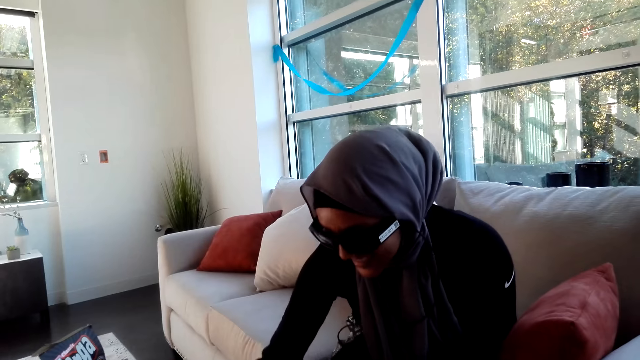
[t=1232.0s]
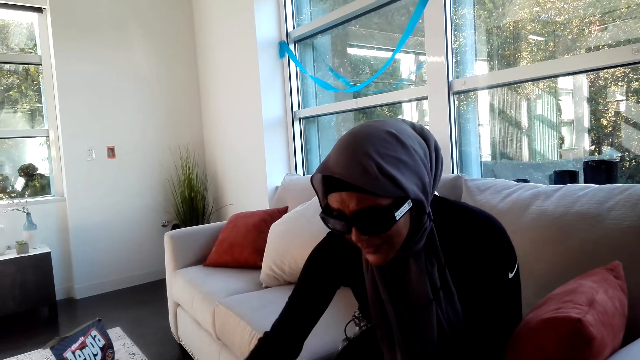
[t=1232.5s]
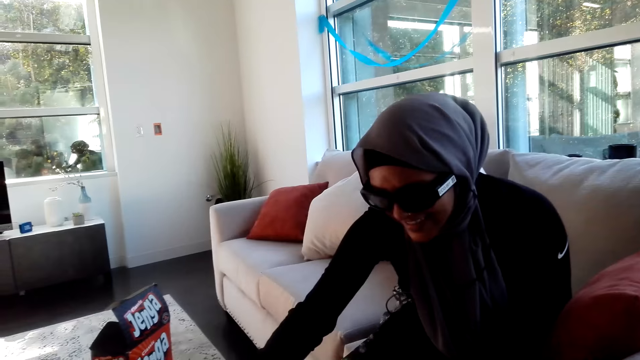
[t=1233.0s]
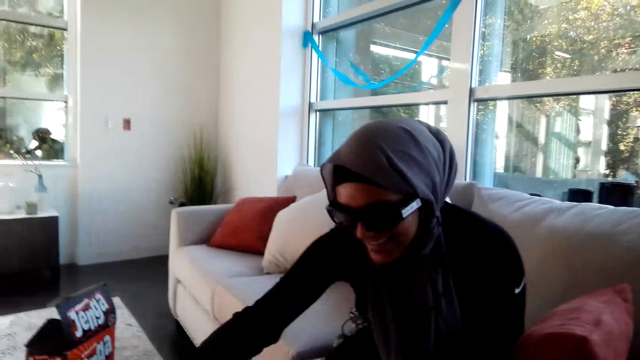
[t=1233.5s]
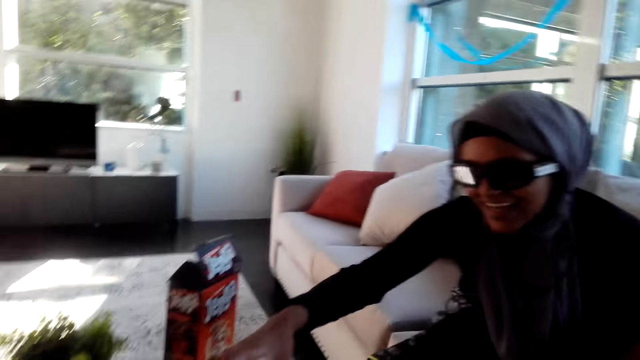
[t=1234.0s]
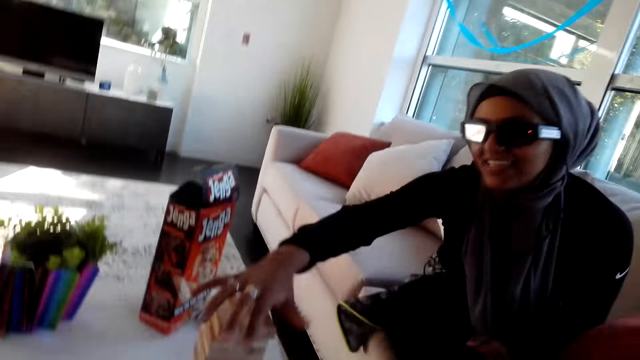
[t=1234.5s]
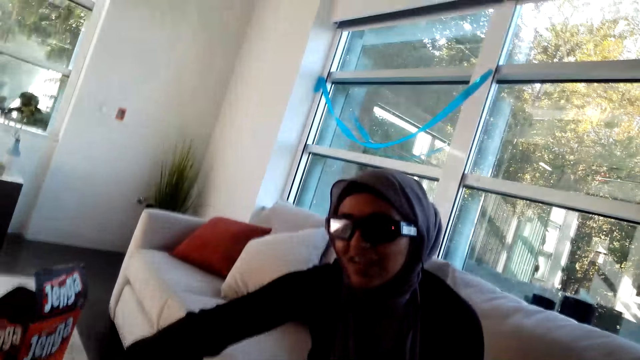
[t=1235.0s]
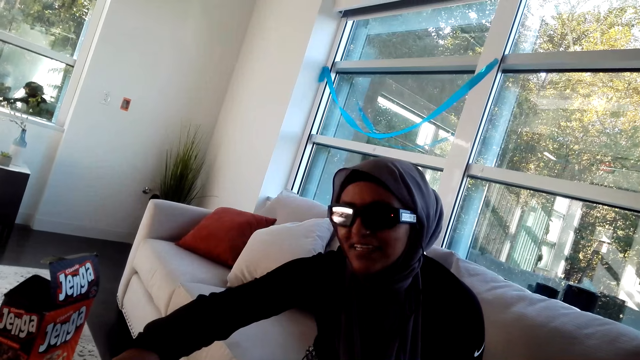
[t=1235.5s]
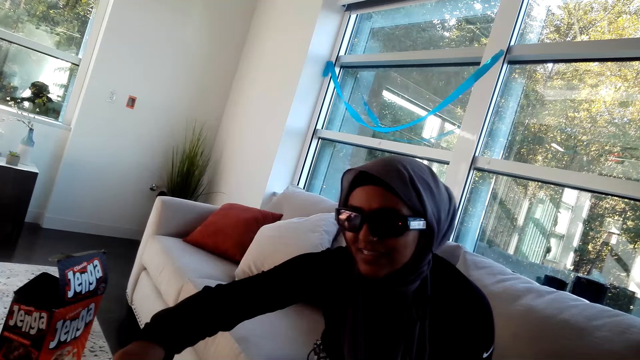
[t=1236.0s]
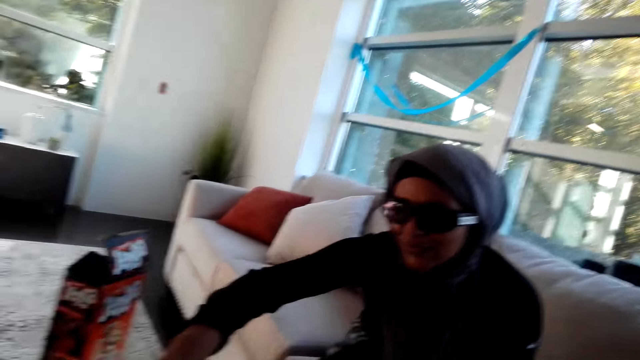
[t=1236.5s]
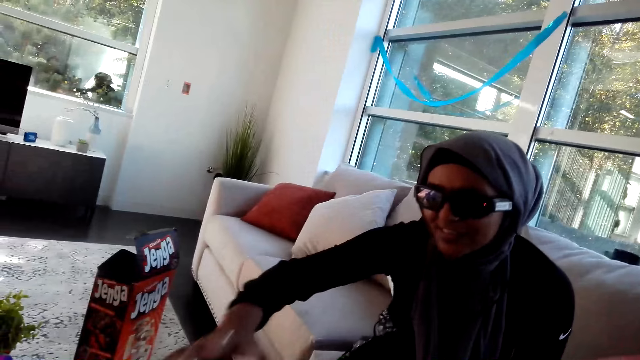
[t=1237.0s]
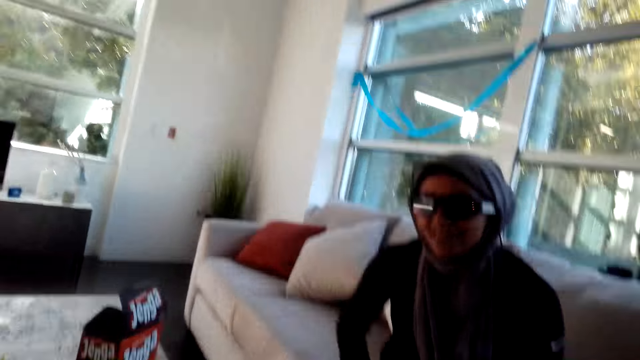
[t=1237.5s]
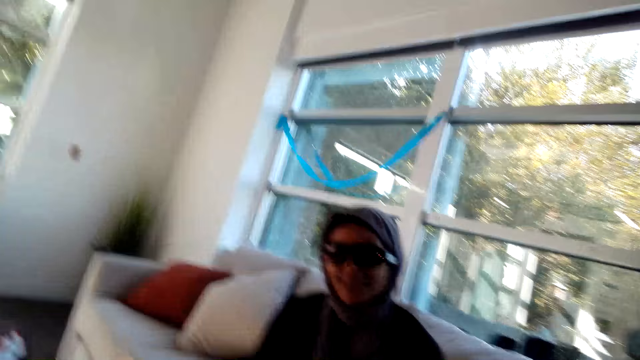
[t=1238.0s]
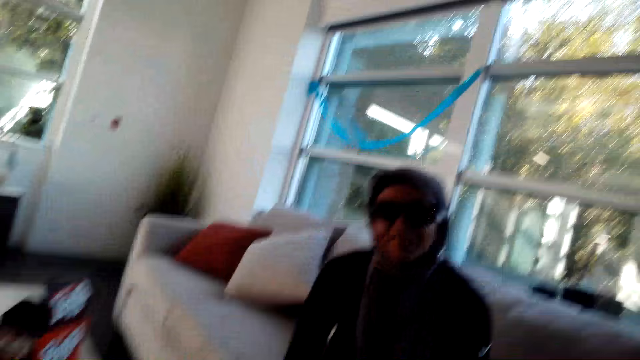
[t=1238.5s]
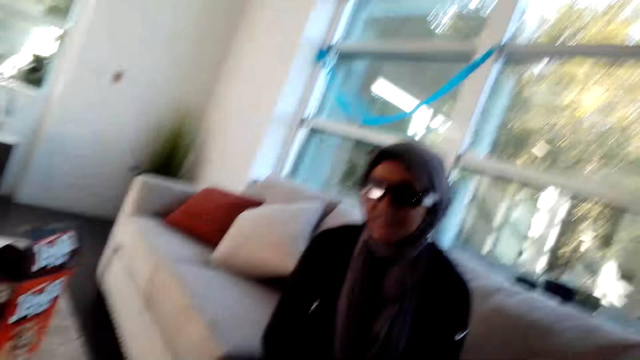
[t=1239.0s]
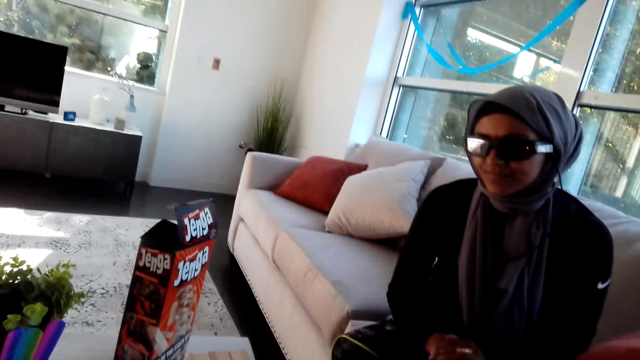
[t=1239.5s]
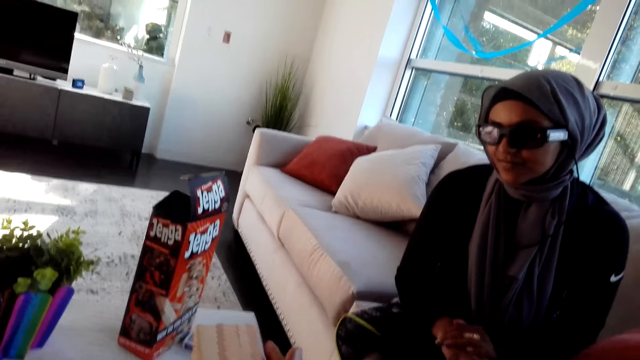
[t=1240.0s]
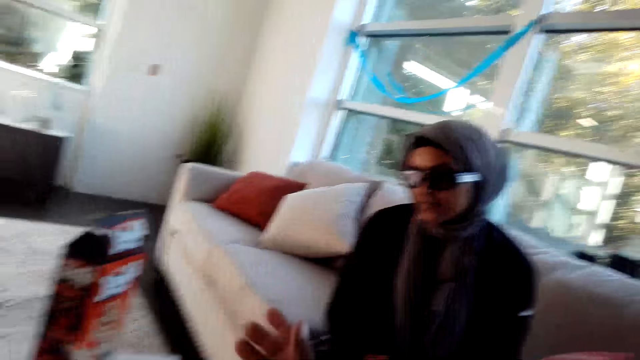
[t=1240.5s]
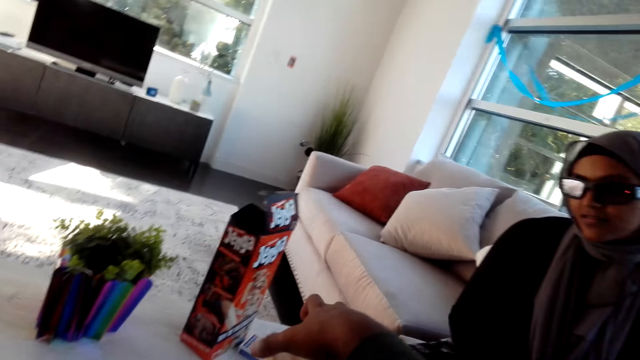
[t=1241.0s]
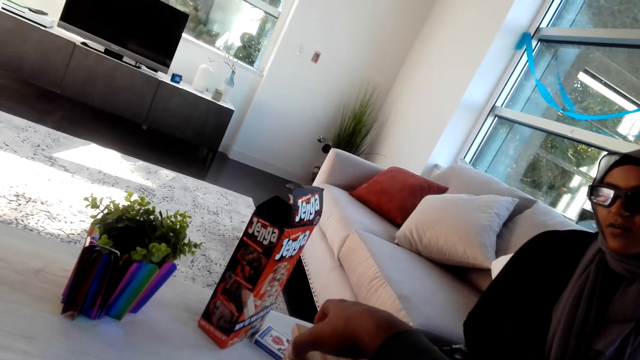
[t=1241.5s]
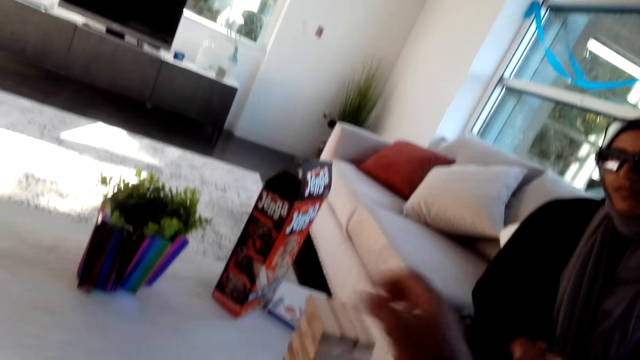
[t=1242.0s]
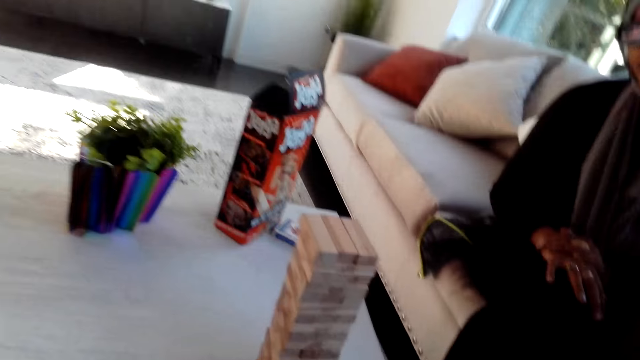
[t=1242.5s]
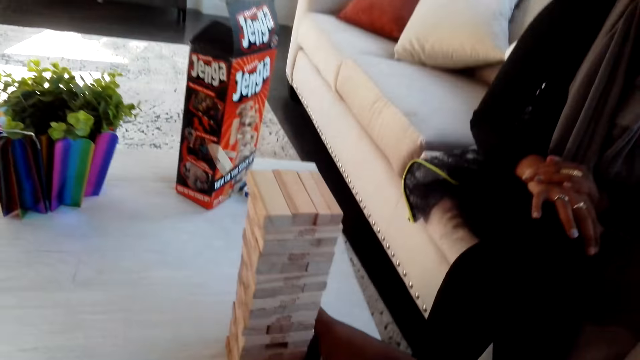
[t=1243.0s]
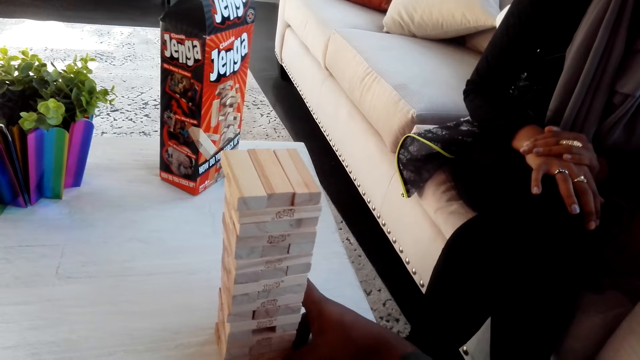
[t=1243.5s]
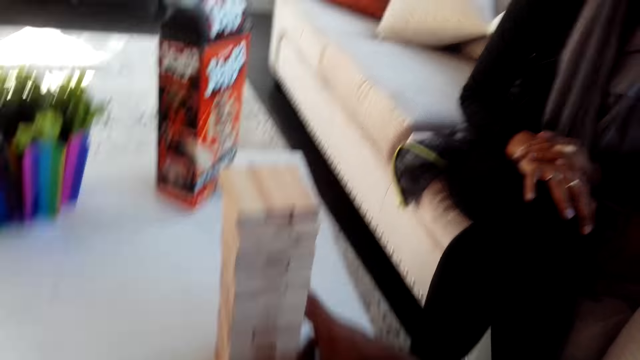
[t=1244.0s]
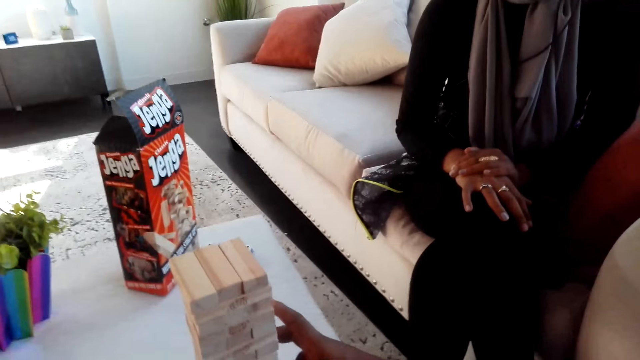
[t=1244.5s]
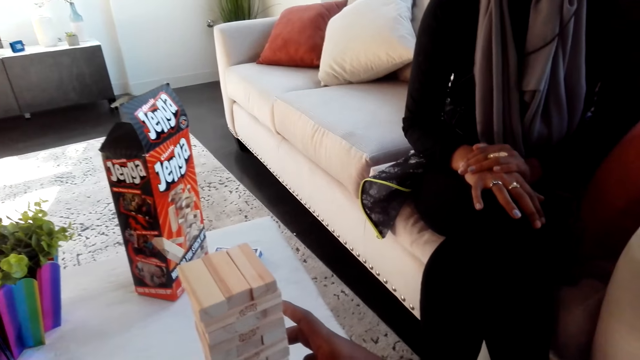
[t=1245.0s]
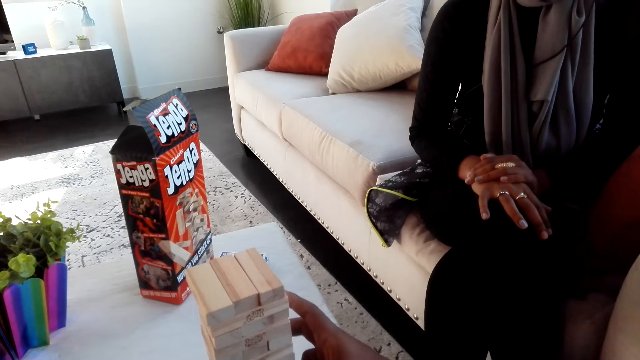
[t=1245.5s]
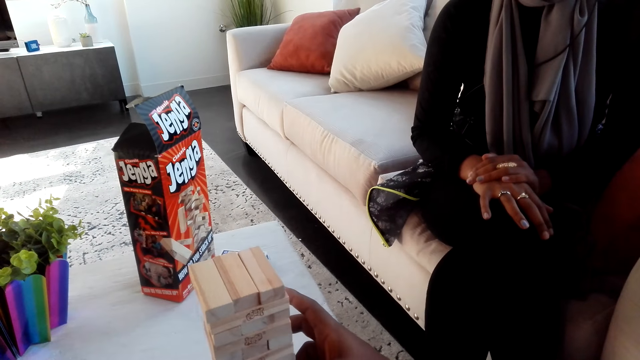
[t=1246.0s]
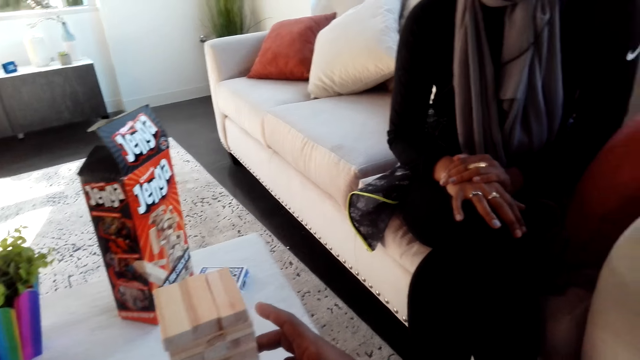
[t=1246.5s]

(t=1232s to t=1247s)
The lady holds the bricks. The lady places the wooden bar on top of others. The camera wearer looks around. They hold the bricks. They remove a wooden bar.

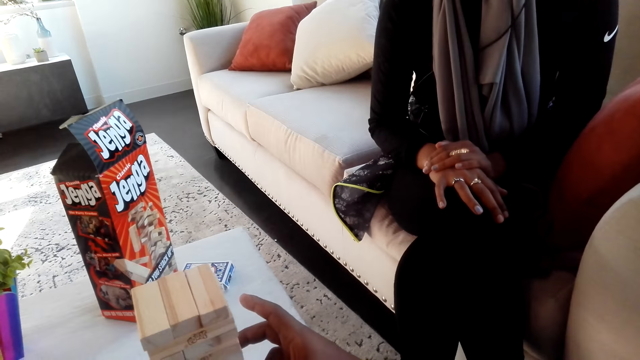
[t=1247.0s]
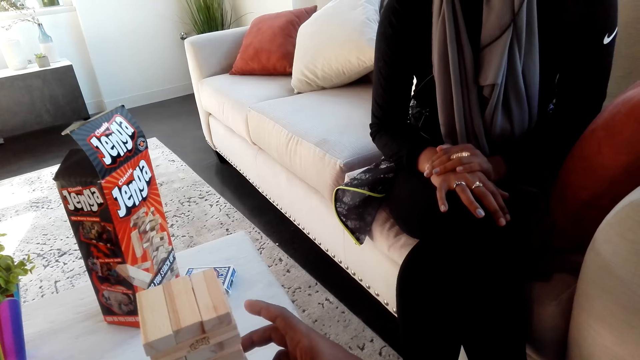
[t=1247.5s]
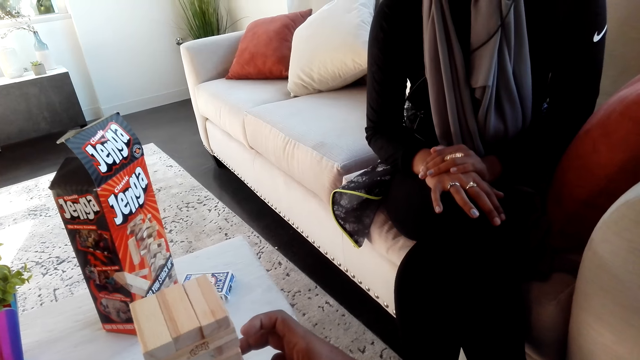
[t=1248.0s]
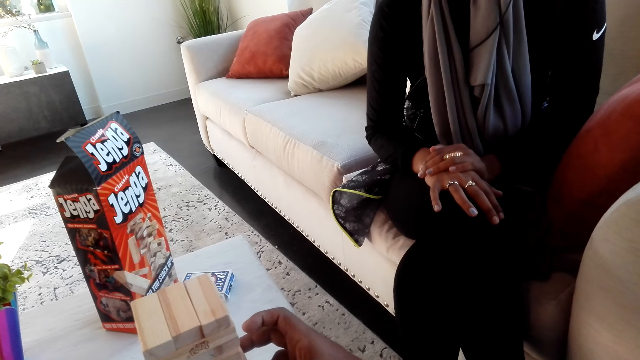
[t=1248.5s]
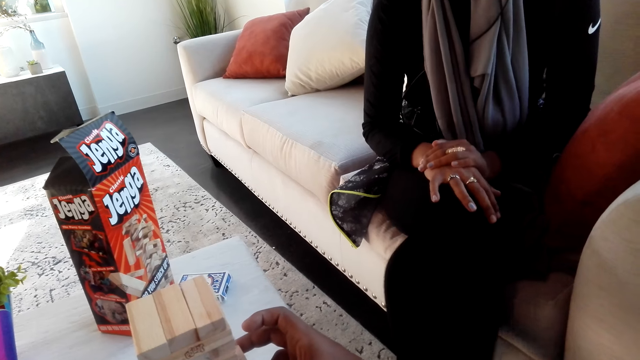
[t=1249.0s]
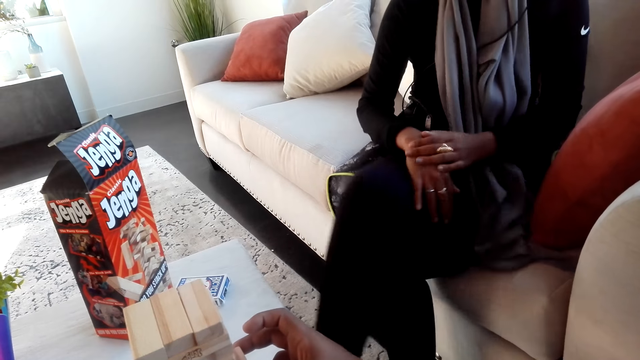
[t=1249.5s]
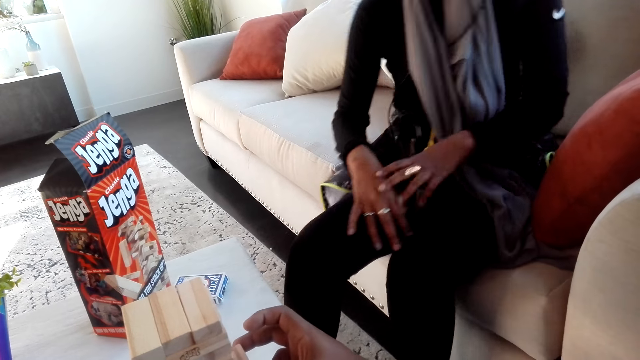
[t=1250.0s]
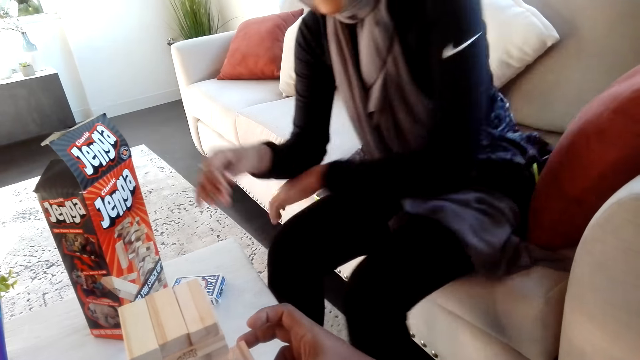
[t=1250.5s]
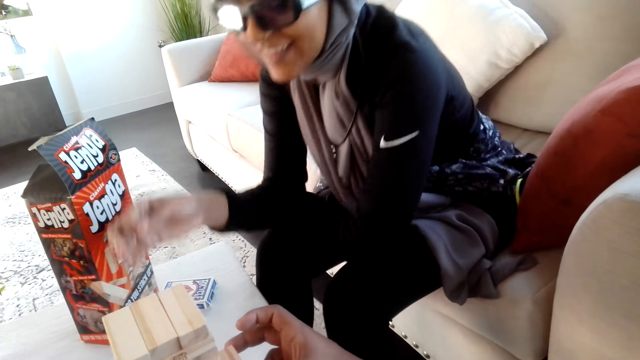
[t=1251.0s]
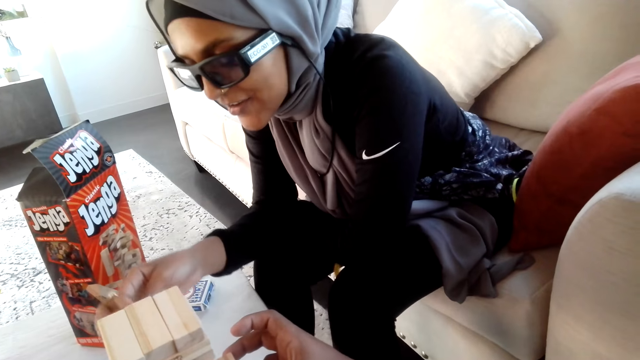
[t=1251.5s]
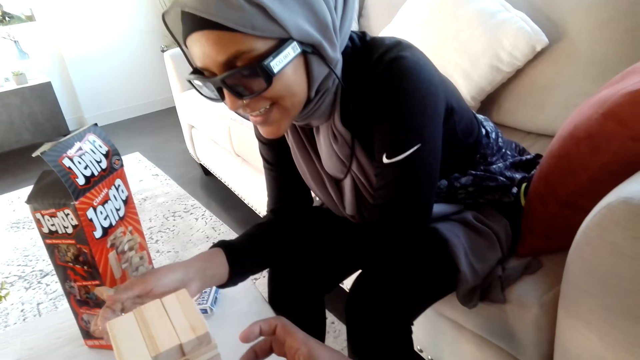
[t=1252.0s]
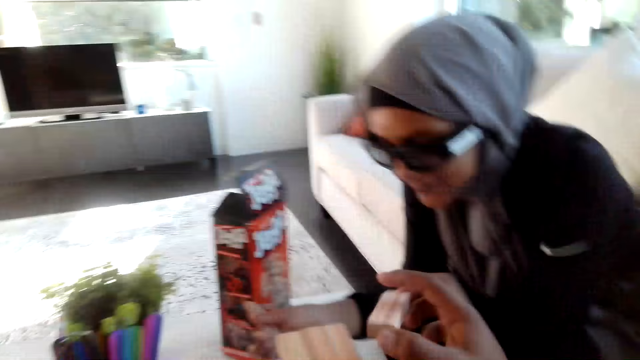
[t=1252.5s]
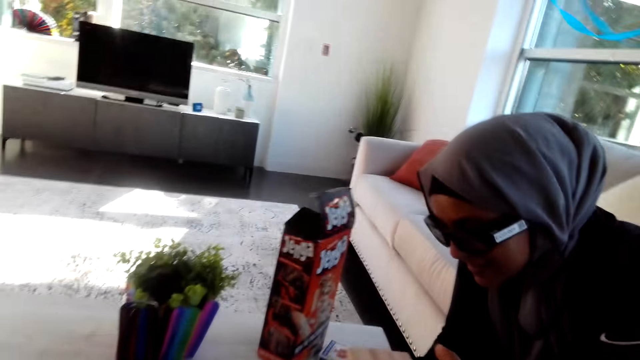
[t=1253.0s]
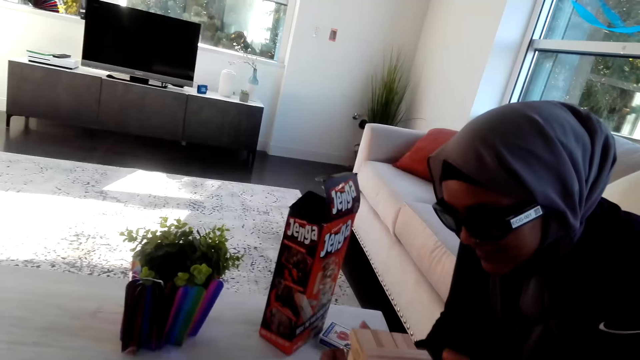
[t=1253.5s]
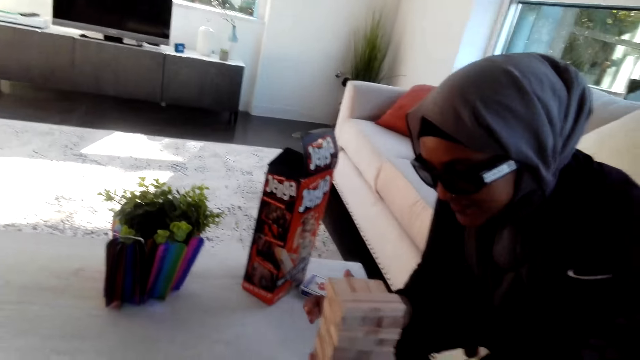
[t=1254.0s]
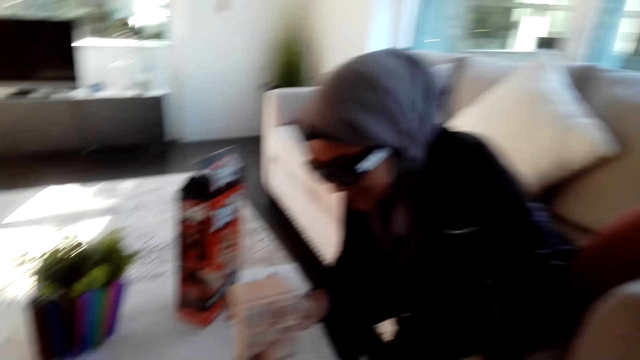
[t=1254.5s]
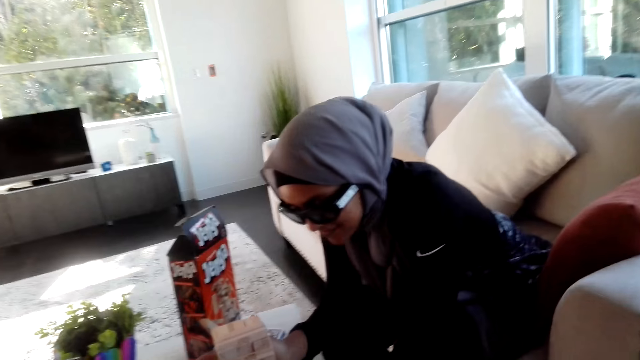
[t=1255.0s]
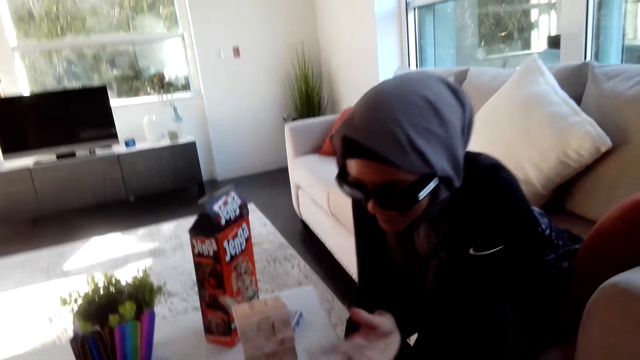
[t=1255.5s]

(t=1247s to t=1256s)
The camera wearer places the wooden bar on top of others. The lady pushes a brick.
